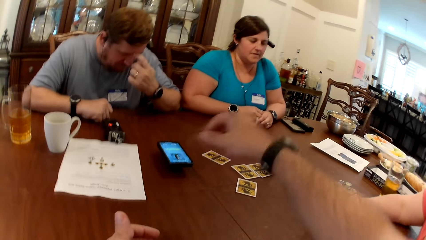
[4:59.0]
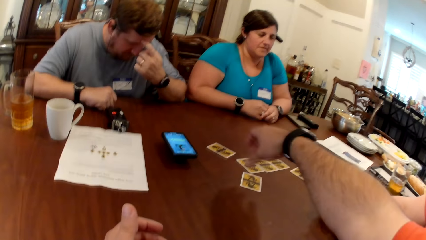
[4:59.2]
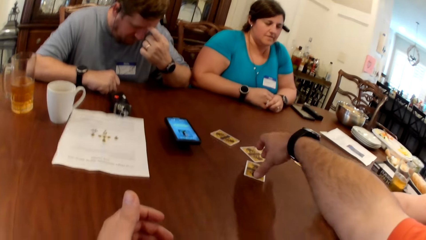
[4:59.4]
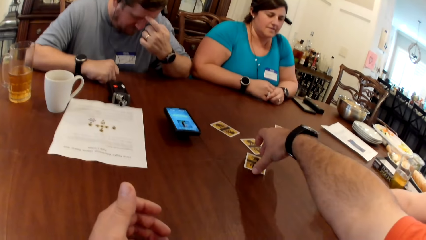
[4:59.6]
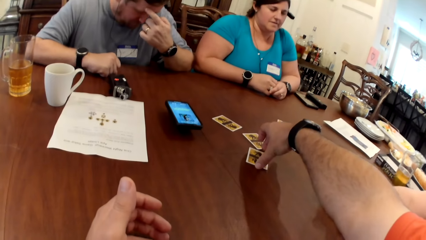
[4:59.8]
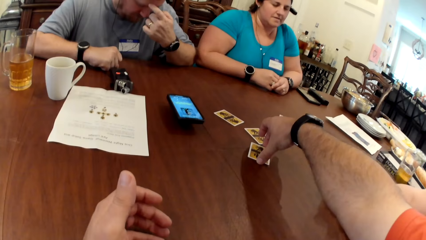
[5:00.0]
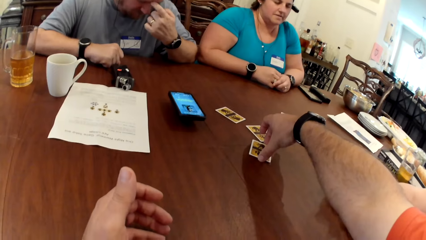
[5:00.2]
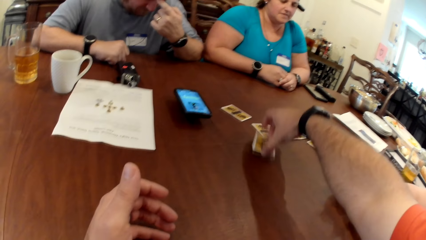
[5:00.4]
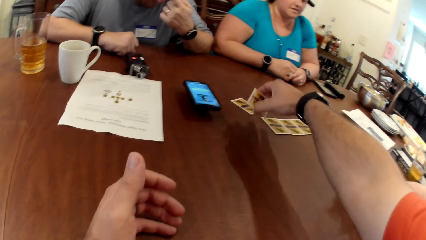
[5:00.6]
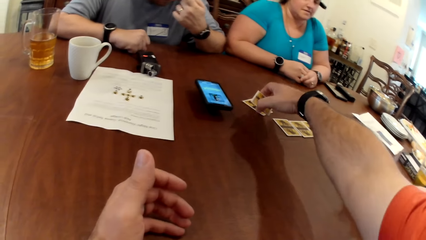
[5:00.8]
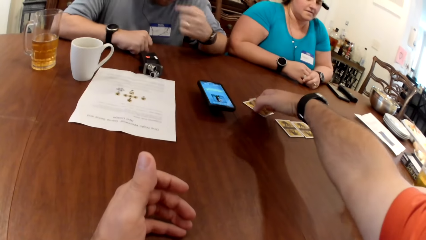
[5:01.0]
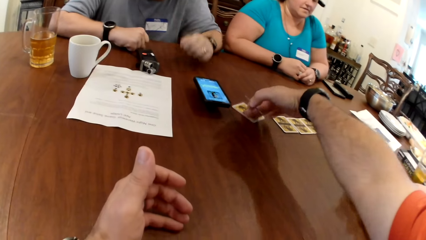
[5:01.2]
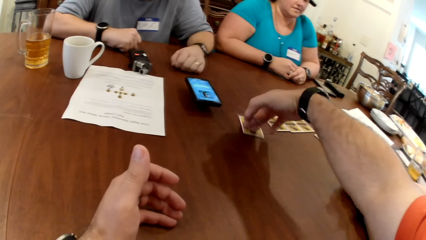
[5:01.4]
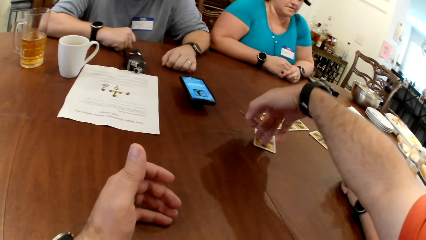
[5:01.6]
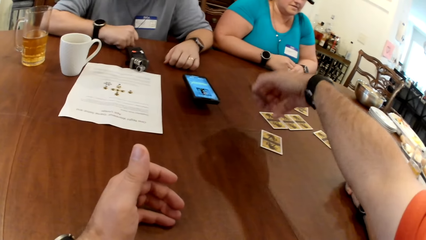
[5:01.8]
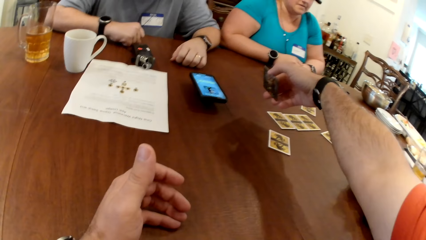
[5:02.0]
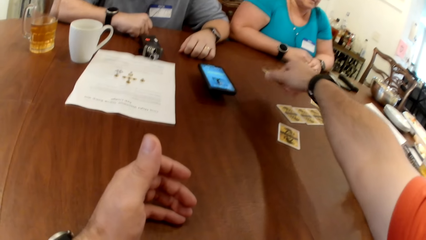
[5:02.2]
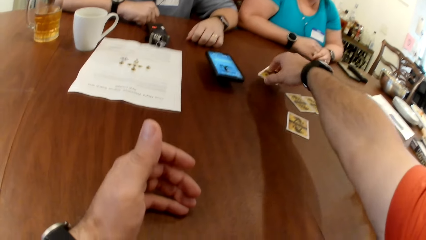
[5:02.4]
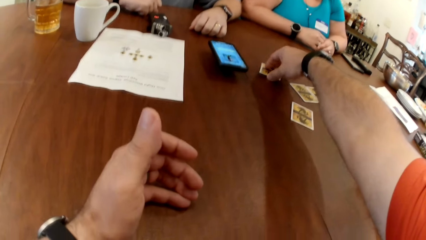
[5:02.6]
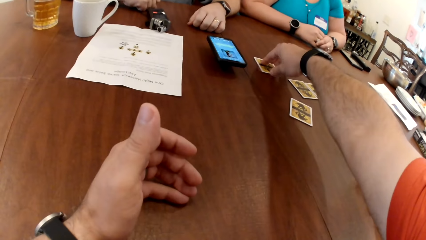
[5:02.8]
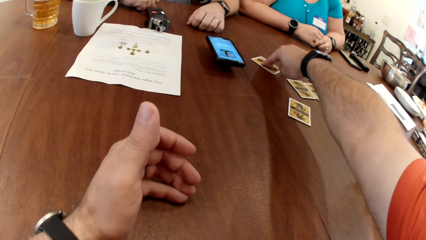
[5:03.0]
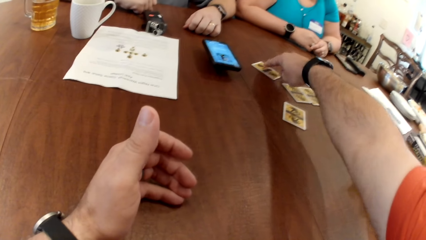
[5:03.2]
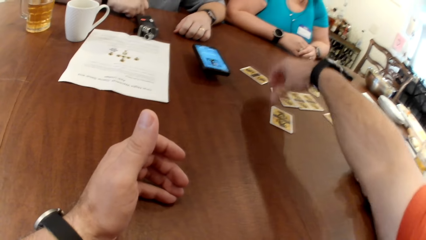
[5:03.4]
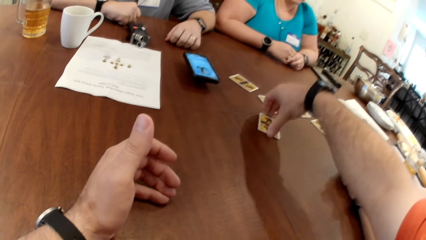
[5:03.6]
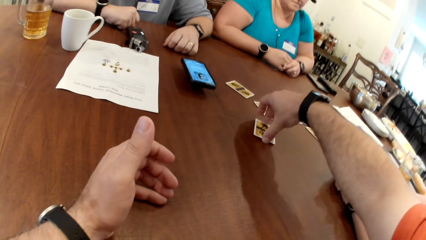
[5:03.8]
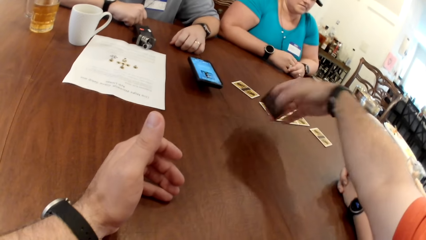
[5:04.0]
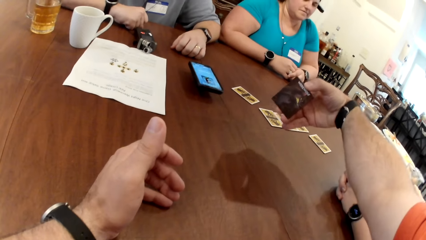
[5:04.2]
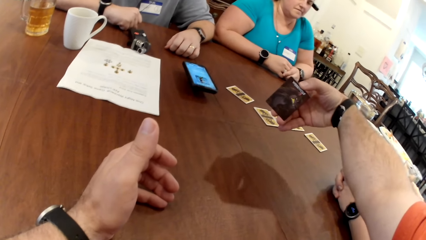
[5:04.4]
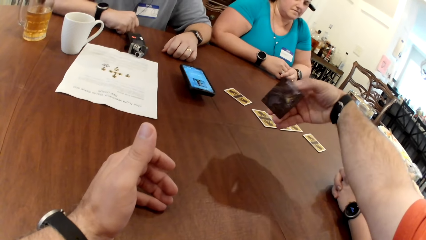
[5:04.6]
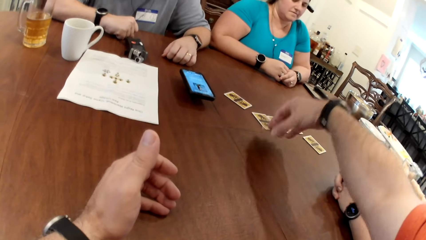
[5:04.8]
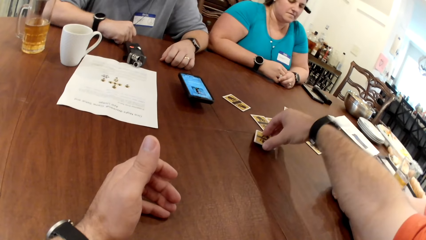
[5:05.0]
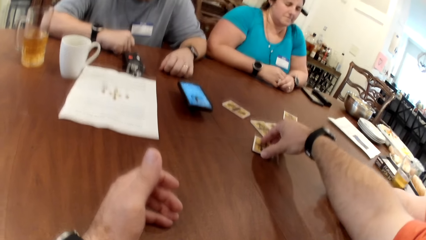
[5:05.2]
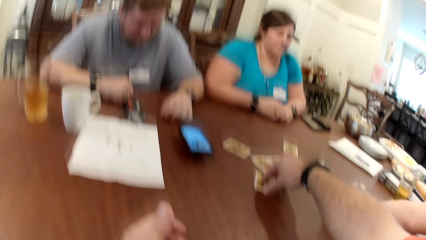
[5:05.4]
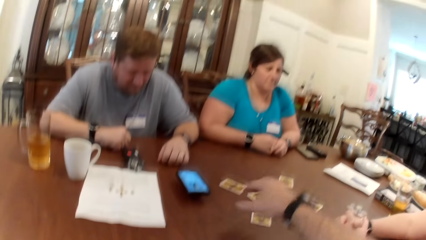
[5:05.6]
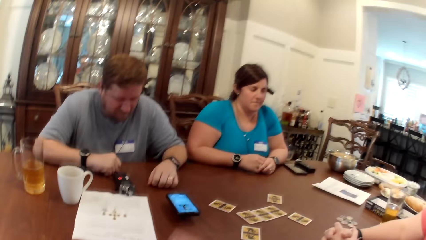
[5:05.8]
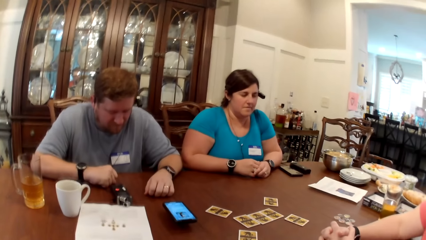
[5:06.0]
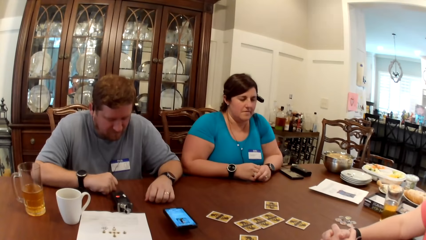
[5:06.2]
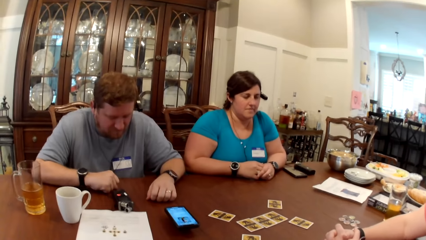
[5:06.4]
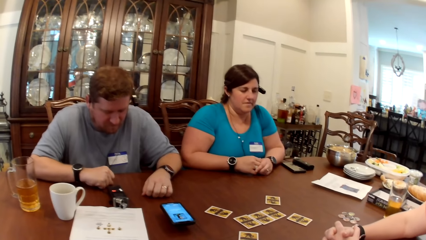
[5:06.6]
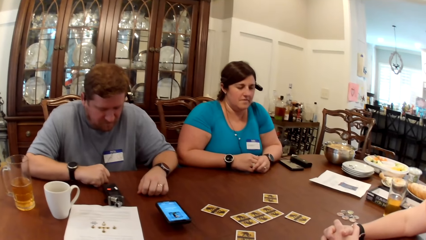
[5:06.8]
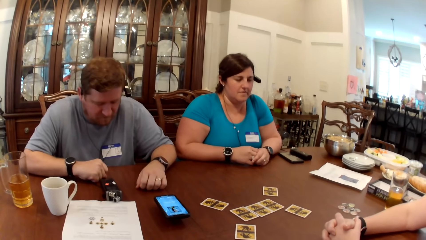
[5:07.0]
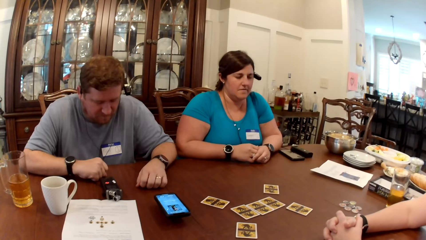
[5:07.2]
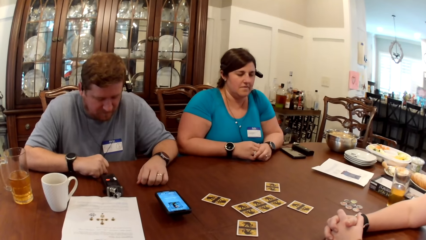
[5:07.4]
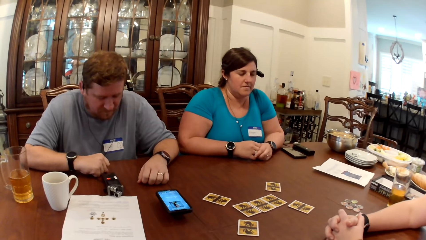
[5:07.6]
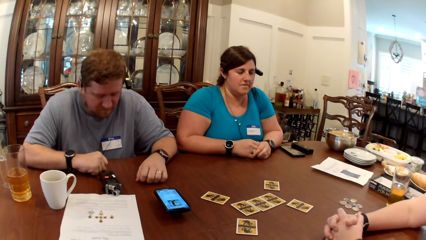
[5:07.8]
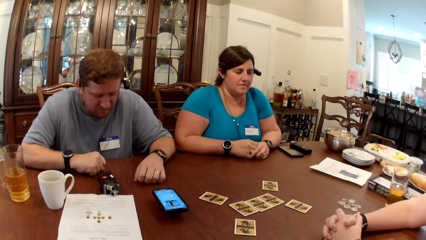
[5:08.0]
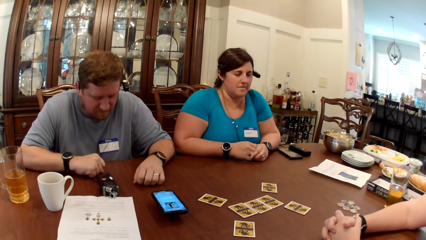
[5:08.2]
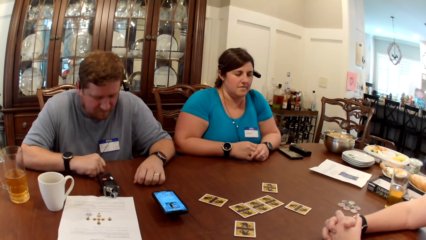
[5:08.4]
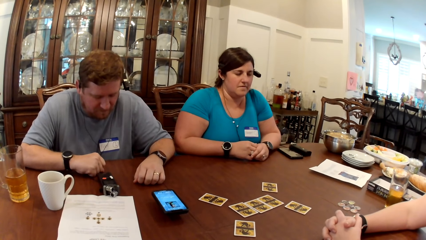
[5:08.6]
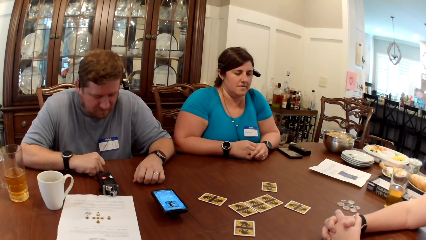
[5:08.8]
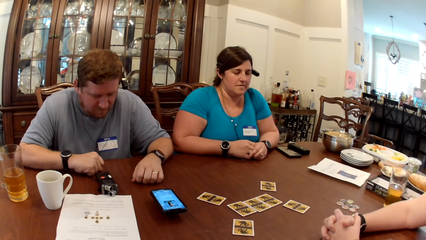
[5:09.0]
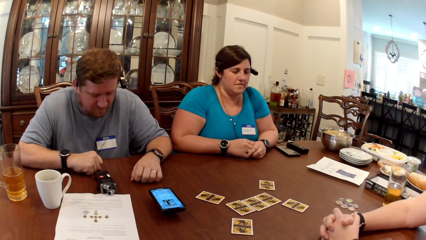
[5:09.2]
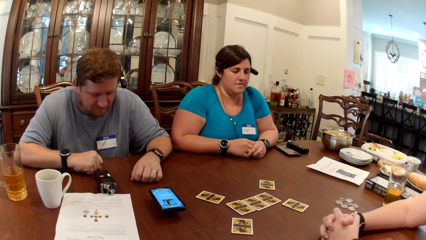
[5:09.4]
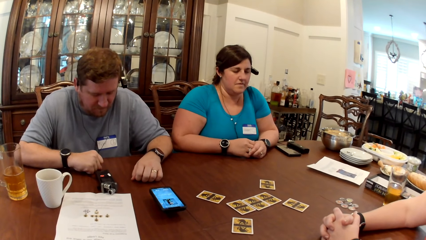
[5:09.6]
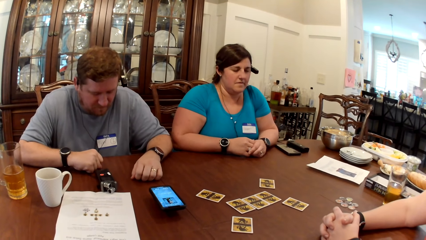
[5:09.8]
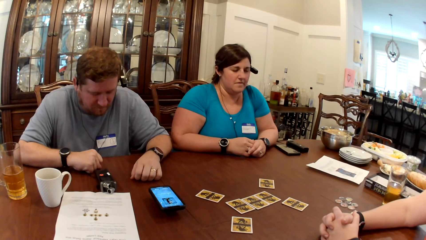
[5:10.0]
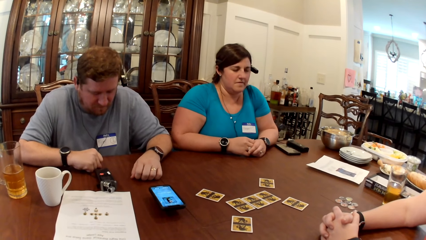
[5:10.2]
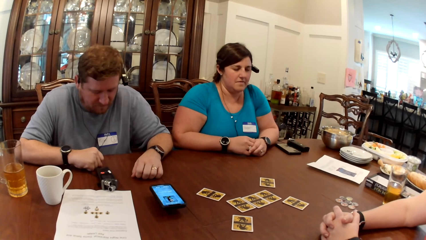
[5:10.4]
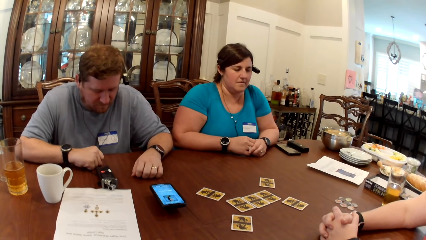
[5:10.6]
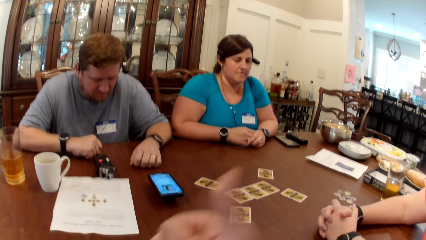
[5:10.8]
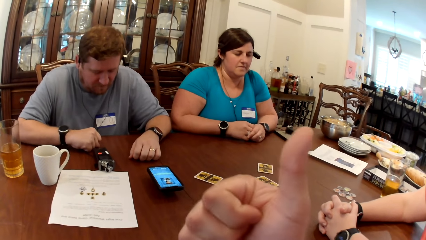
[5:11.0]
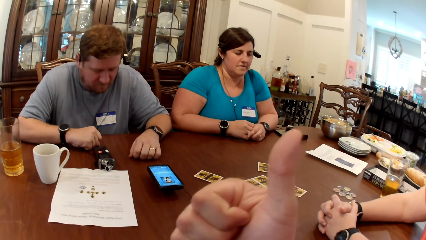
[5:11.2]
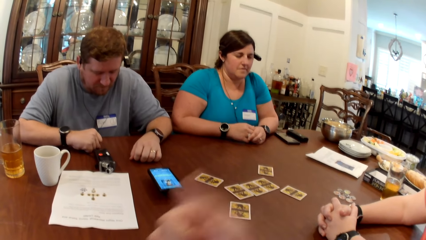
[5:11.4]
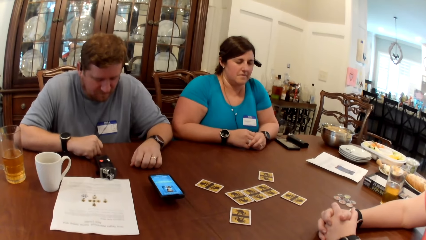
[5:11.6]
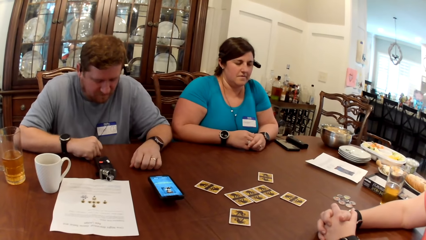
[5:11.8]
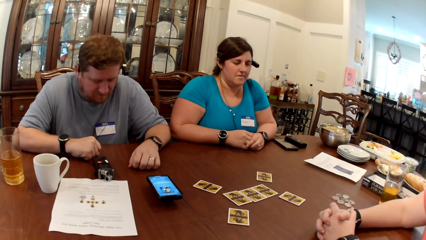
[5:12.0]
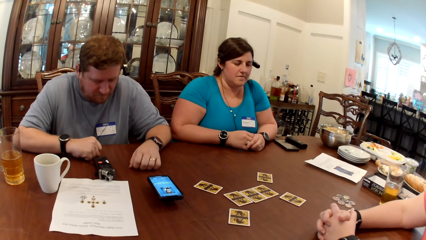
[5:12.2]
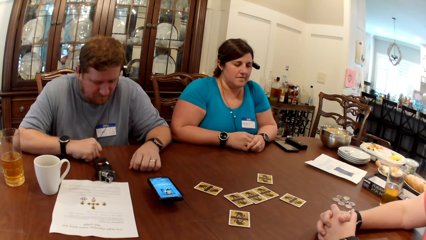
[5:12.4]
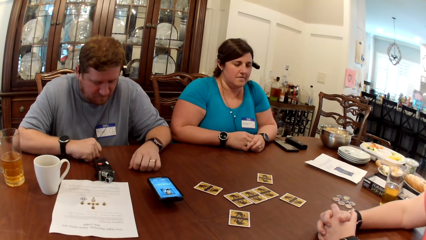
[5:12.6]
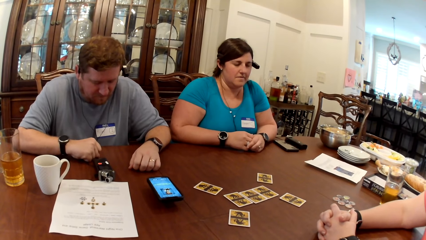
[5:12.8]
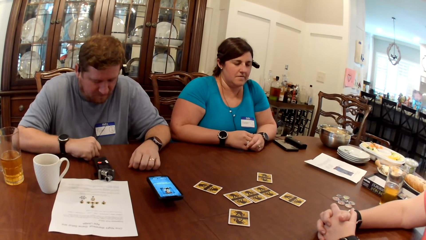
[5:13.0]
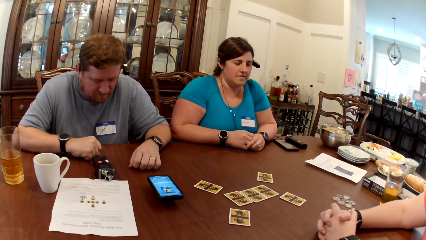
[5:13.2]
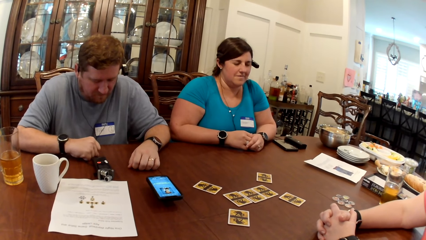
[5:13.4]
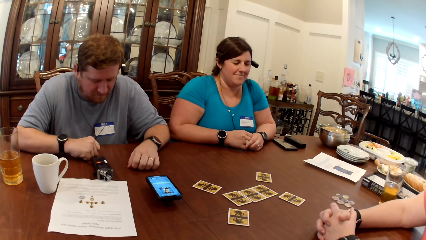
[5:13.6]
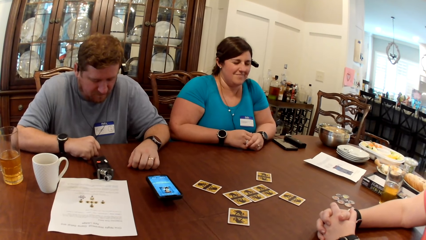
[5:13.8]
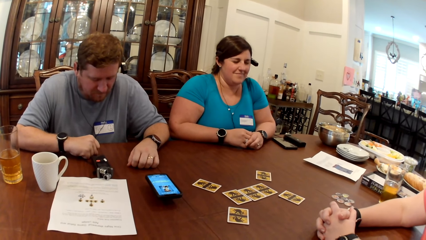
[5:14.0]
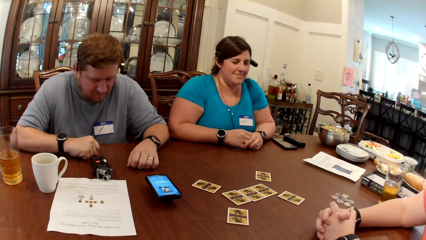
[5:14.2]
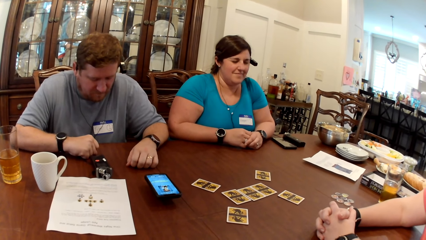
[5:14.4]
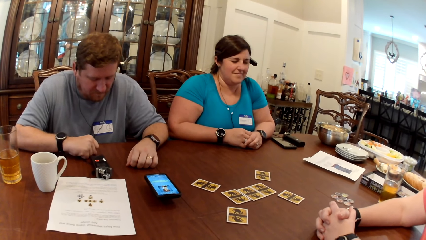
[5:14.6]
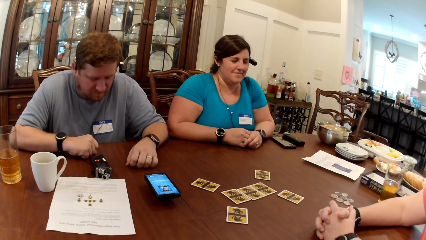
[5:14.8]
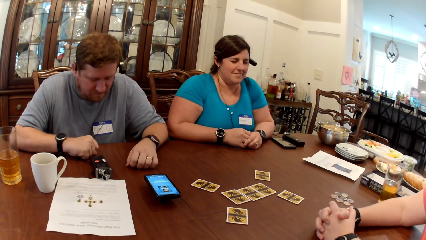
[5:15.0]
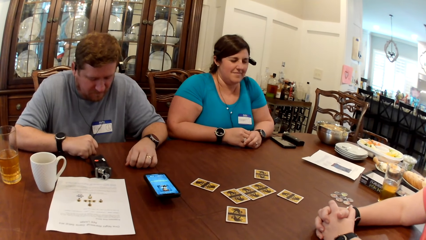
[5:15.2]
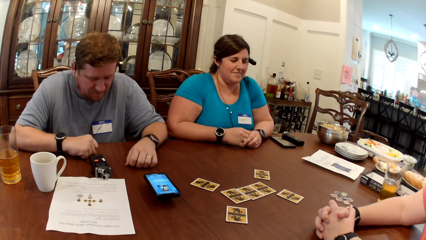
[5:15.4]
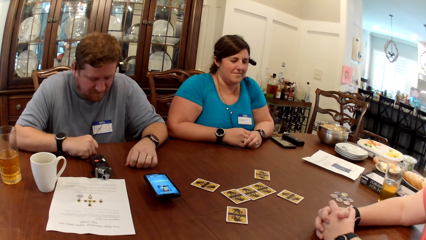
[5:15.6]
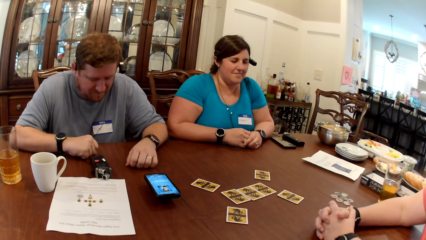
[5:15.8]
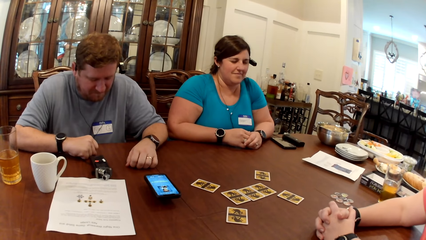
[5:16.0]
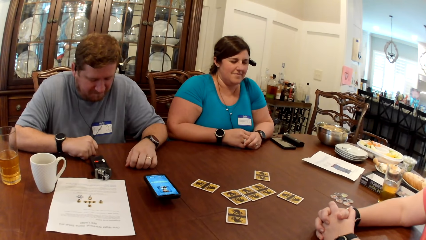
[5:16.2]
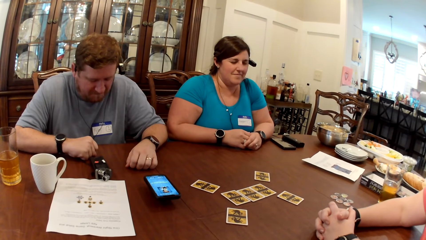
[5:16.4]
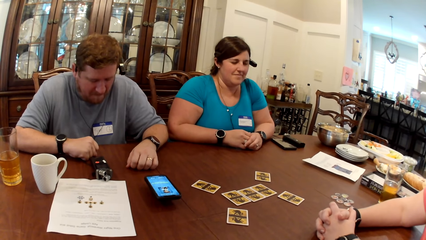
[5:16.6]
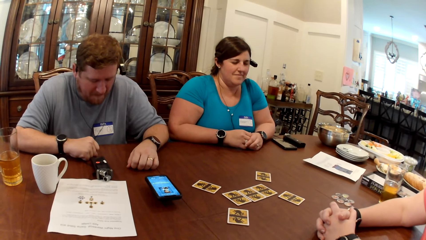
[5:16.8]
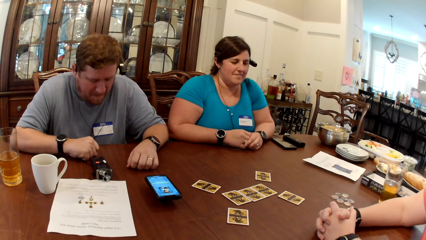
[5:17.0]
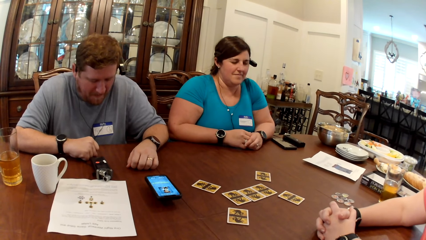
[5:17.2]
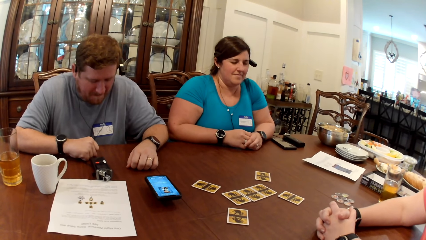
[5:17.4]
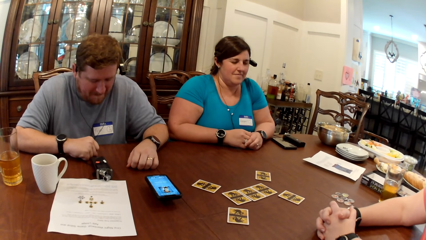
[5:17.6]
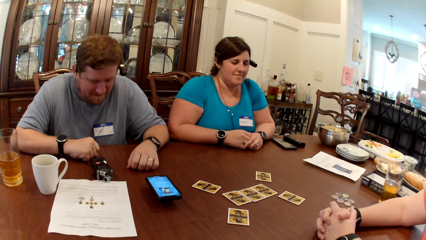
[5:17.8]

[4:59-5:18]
A man scratches his face with his left hand. The camera wearer picks a card from the table with his right hand. He swaps the card with a card on the table with his right hand. The man drops his left hand on the table. The camera wearer drags the card. He picks the card from the table with his right hand and drops the card from the table with his right hand. He gestures with his right hand. He lifts the hand. He looks at a woman and the man.
